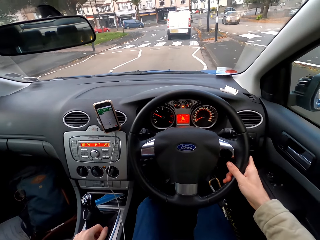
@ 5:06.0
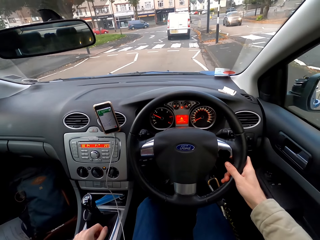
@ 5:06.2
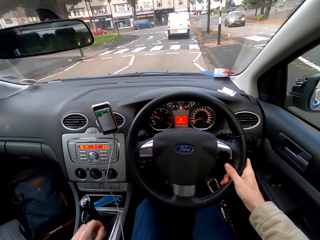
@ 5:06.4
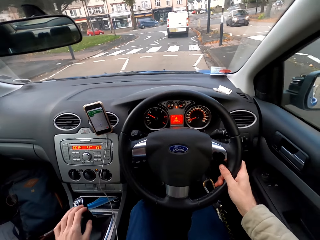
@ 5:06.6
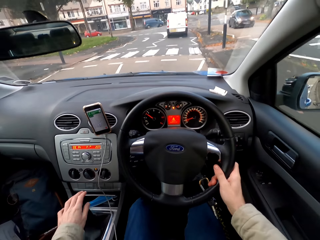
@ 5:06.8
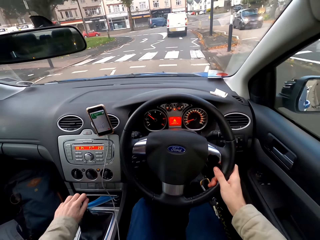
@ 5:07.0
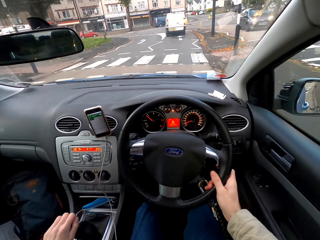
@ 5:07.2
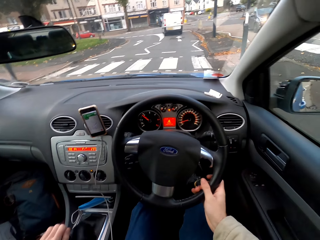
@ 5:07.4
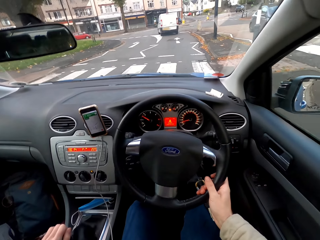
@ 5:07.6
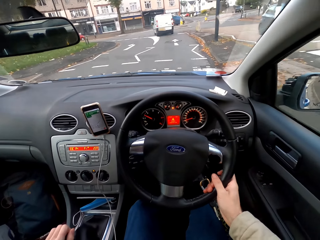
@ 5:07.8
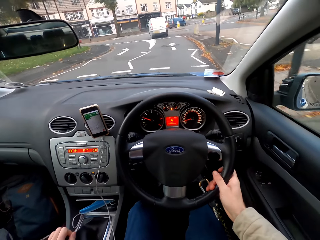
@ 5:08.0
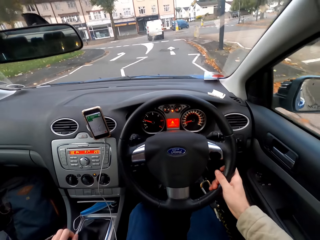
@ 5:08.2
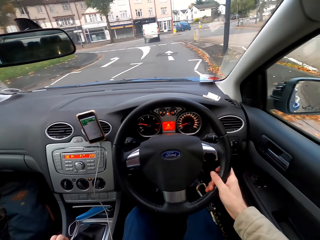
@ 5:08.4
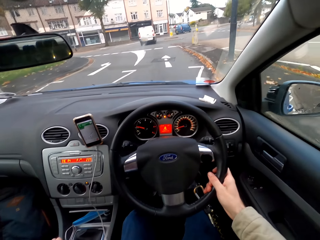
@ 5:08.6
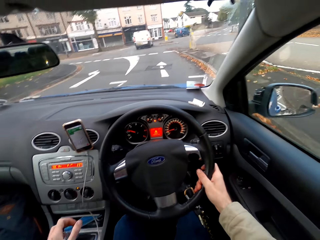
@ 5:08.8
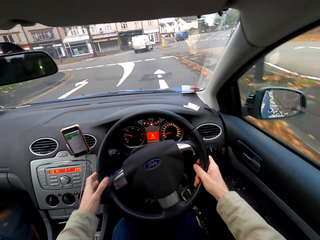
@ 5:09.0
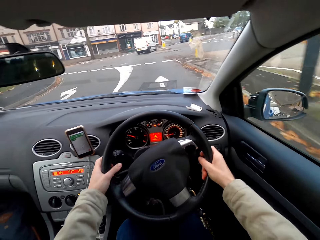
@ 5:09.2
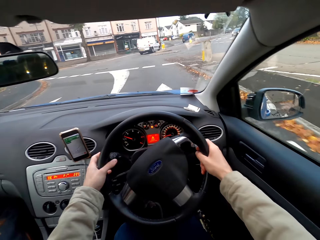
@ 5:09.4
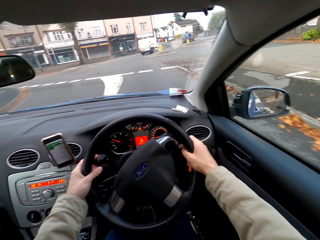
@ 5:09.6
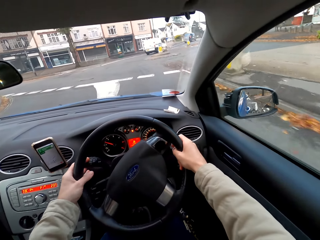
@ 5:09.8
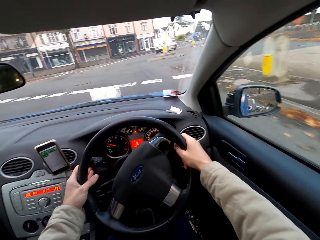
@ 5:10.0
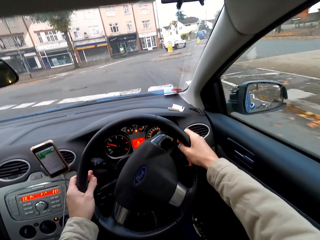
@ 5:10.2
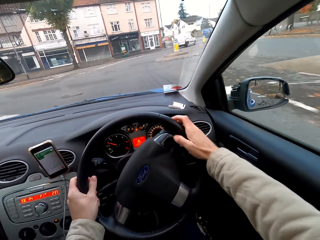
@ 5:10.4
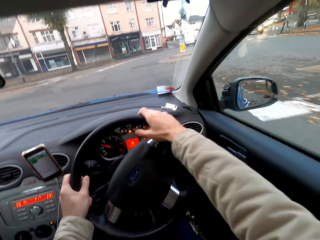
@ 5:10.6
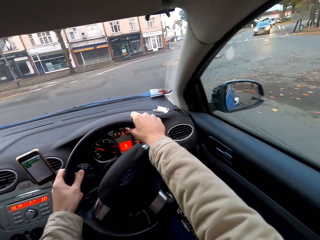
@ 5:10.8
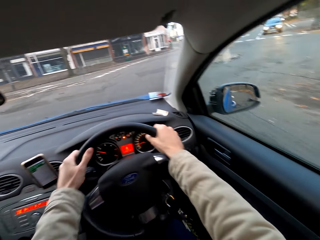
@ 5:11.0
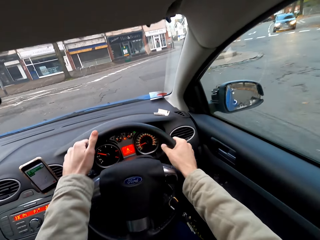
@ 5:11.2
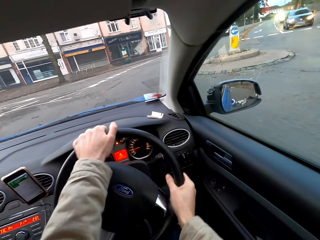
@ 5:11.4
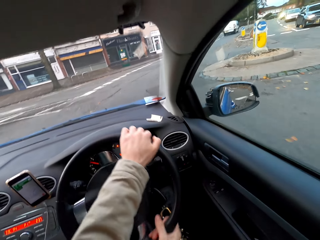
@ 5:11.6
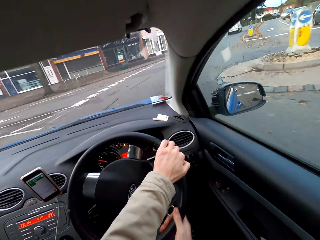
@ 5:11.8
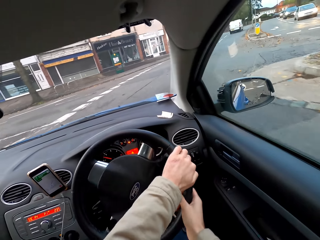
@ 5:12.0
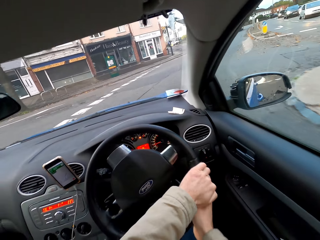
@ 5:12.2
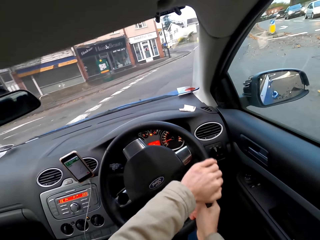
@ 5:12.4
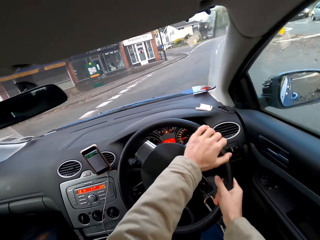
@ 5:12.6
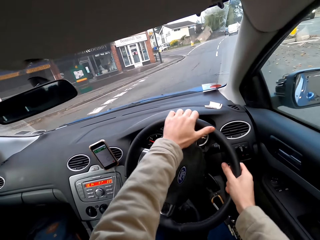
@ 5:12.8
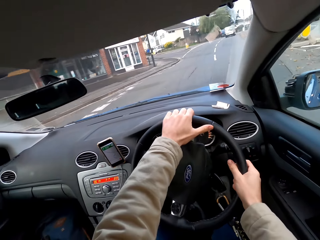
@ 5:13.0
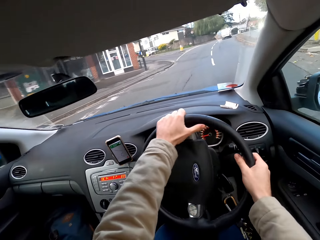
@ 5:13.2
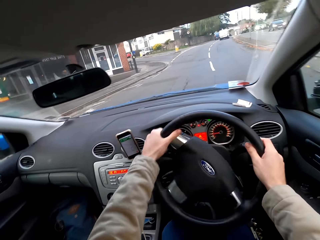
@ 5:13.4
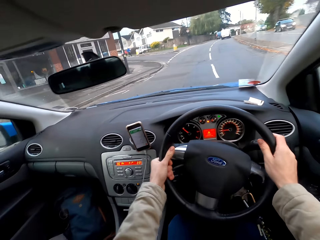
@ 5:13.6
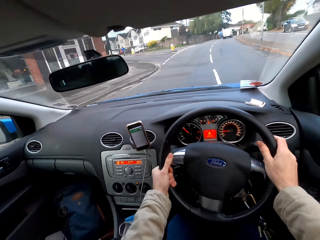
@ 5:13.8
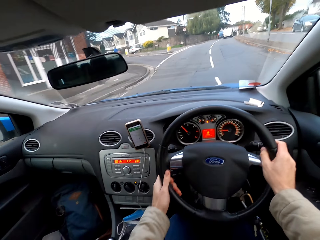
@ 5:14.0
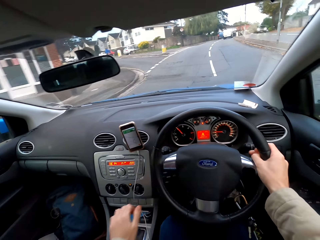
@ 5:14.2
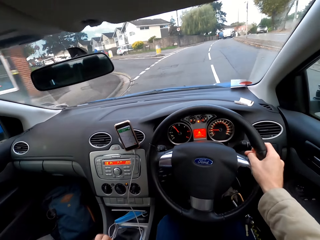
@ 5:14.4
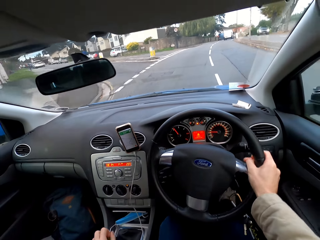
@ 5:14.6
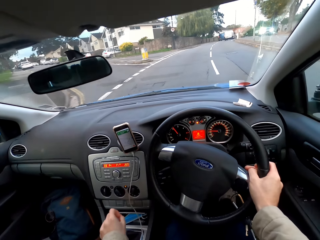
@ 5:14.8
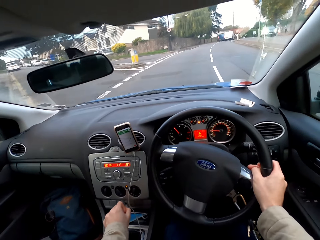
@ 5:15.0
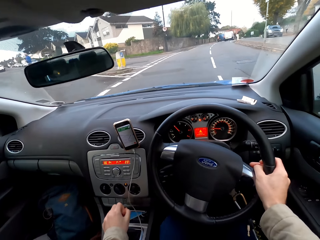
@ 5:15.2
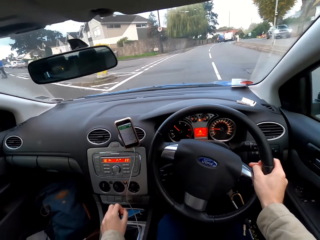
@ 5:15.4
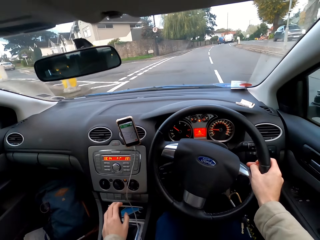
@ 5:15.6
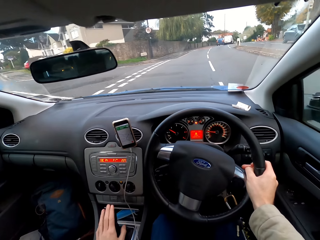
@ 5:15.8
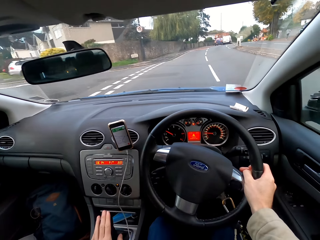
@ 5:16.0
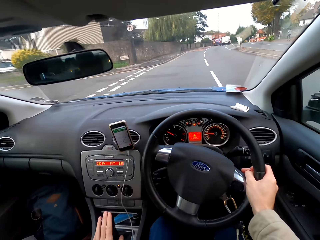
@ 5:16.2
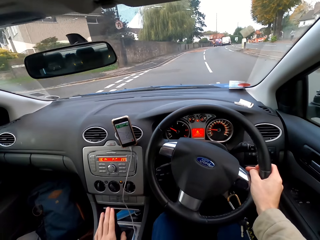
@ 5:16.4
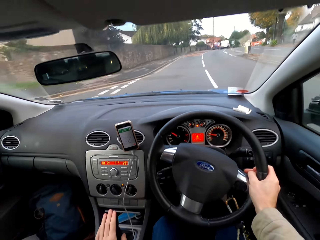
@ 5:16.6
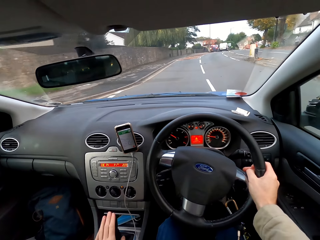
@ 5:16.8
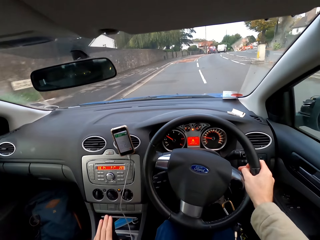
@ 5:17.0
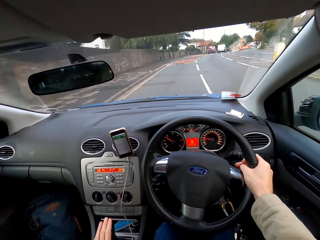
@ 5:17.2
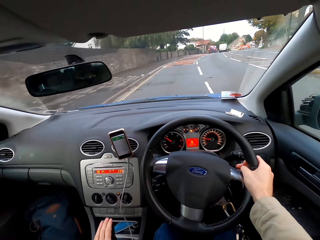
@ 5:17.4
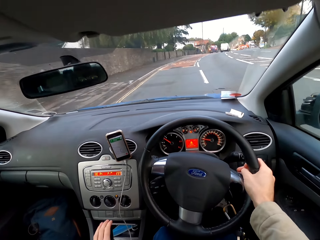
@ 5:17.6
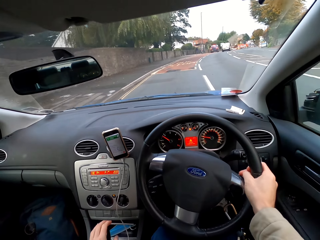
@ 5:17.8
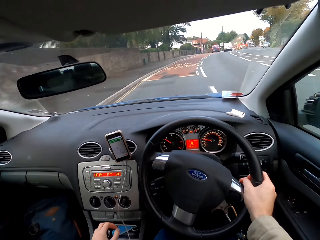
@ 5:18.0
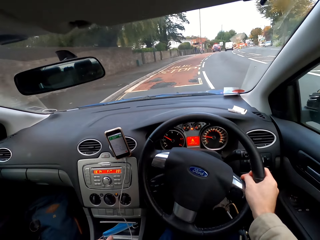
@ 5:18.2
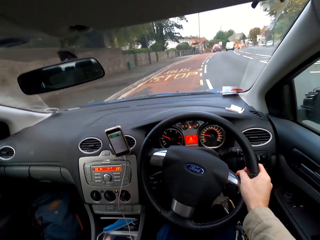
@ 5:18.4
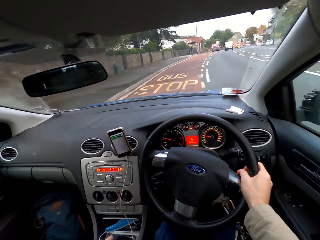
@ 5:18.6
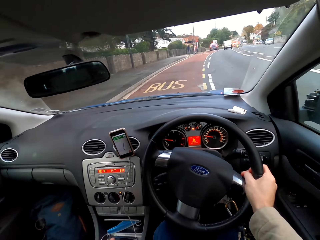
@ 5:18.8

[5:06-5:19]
The camera wearer drives the car on the road with his right hand. He drives the car on the road with both hands. He removes his left hand from the car steering. He drives the car on the road with his right hand. He operates the car's gear in his car with his left hand.

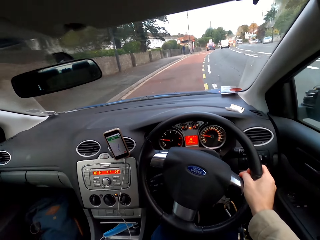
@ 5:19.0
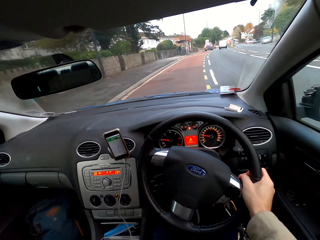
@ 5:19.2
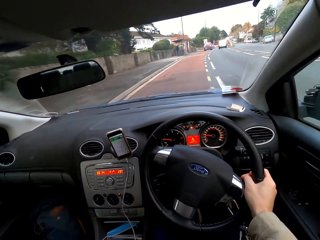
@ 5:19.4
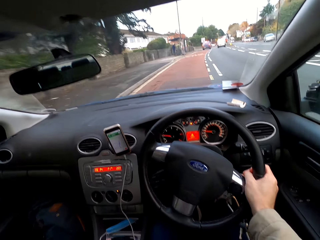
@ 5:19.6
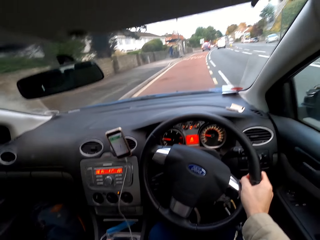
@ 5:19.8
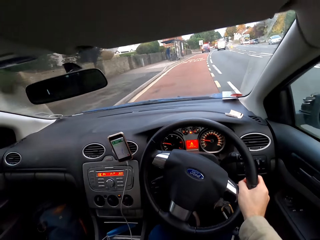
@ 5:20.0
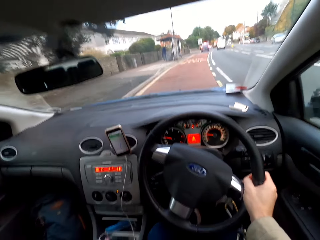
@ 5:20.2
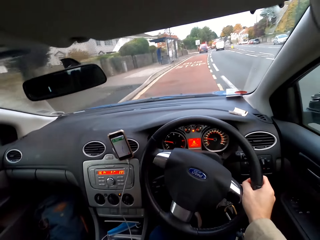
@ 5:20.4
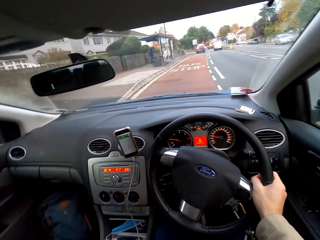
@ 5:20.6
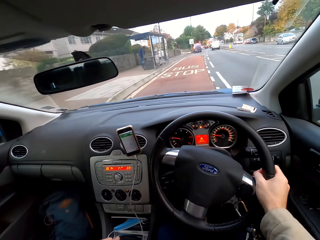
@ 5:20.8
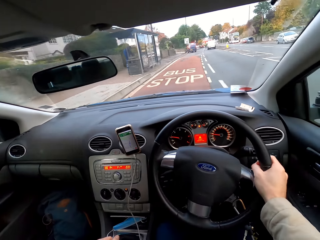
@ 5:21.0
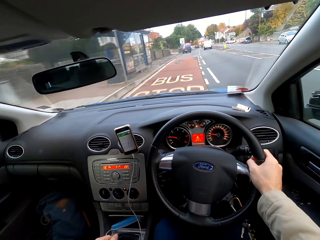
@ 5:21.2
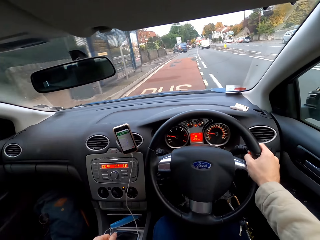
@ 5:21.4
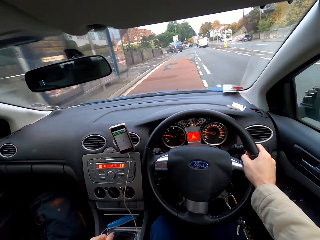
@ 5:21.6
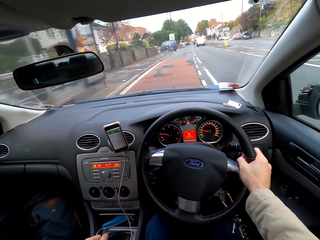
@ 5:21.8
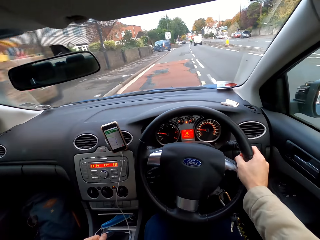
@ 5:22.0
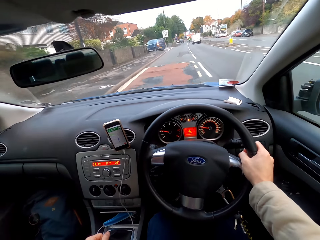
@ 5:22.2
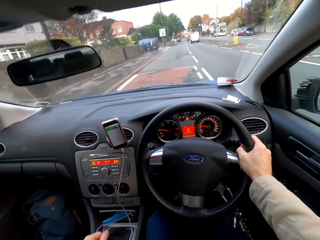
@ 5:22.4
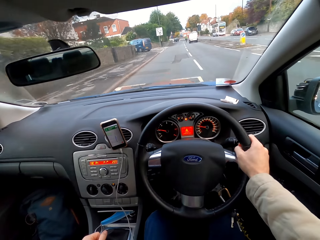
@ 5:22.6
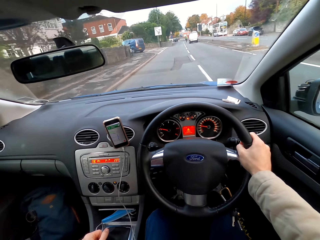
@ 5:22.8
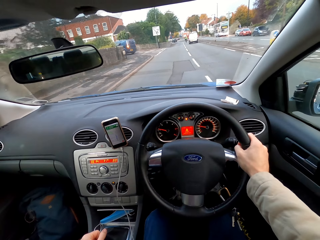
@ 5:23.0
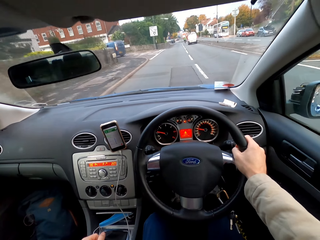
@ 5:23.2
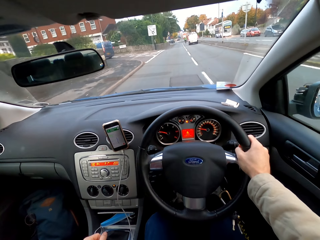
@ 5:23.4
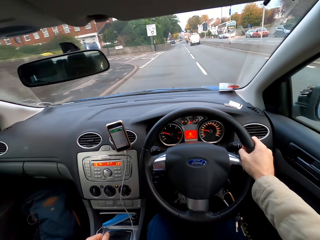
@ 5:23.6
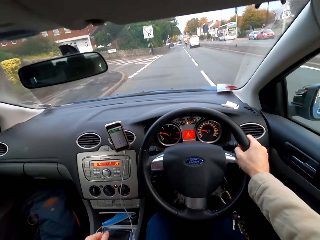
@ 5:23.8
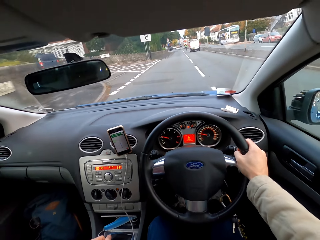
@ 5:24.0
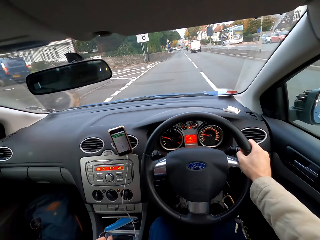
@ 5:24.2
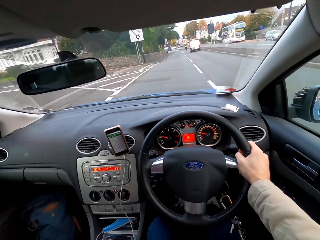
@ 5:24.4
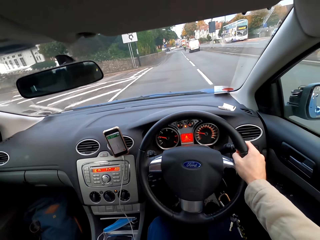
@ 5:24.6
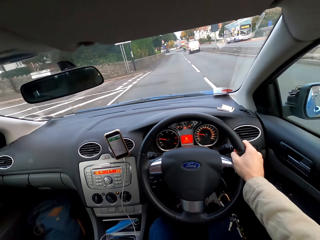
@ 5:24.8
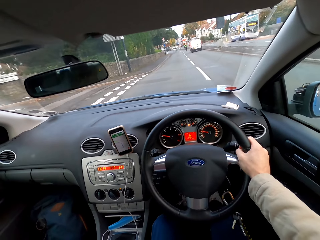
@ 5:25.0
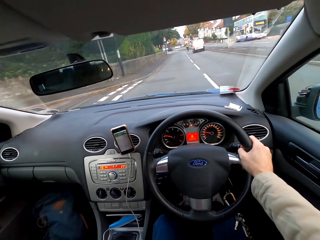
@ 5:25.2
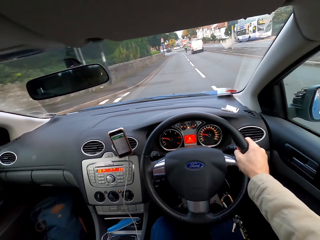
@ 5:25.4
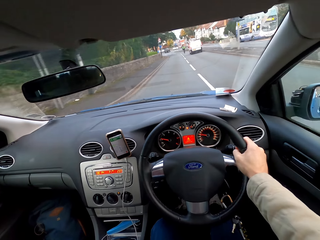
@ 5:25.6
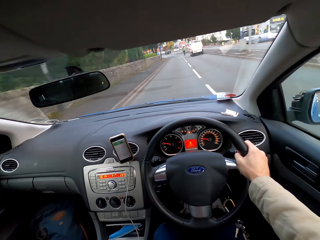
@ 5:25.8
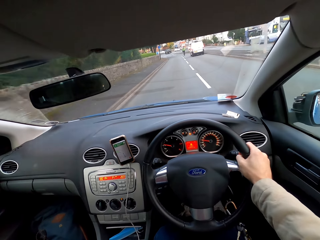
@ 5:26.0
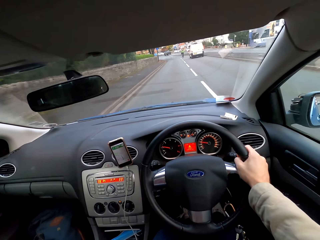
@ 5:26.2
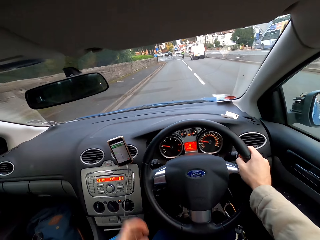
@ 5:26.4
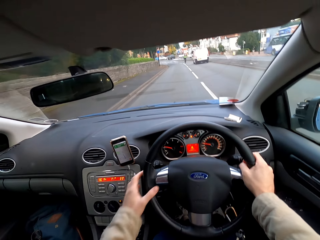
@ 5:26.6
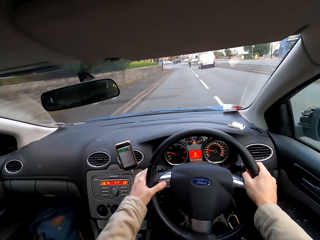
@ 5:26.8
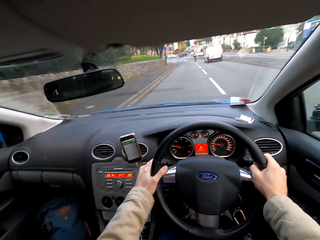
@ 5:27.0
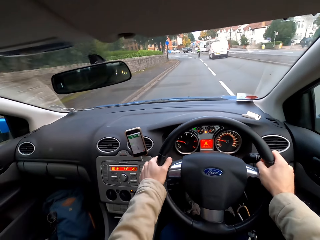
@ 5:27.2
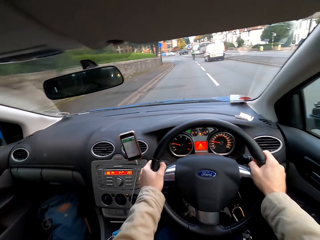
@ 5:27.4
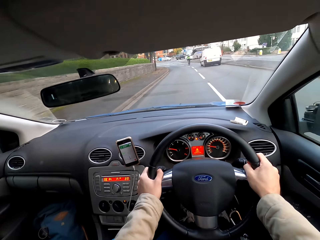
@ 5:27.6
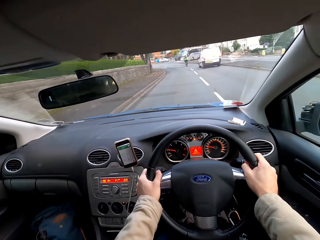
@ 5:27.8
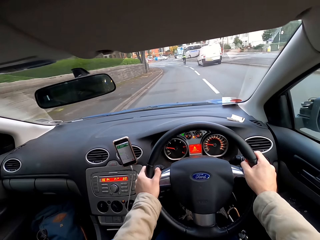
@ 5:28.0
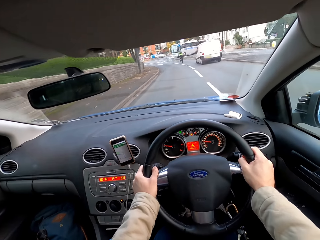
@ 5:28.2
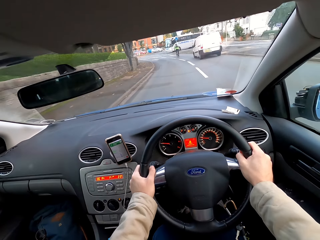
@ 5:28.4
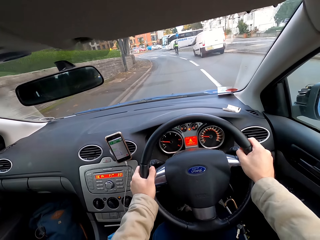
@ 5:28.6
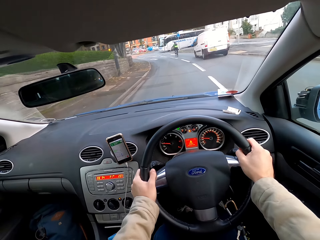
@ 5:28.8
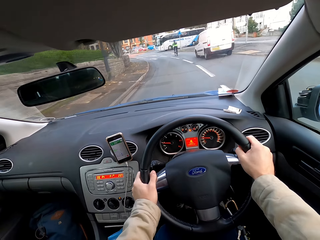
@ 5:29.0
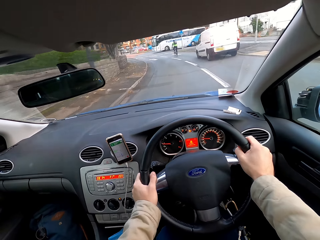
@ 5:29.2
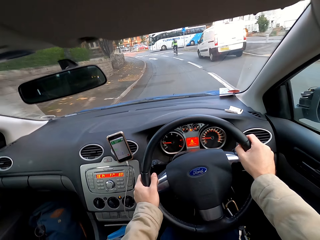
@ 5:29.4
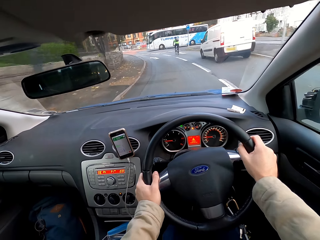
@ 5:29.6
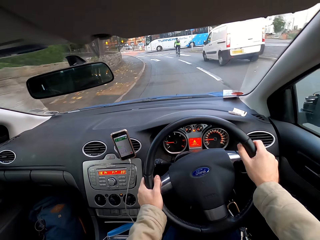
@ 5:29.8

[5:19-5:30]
The camera wearer holds the steering of the car with his left hand. He drives the car on the road with both hands.
